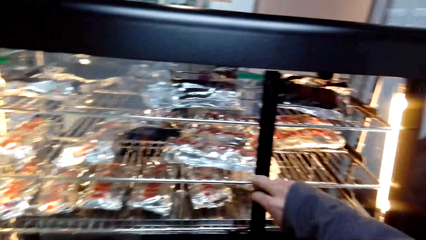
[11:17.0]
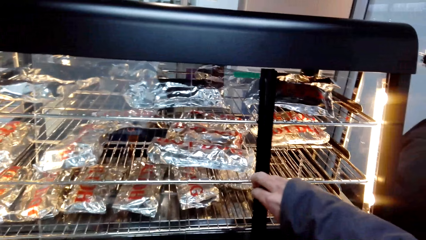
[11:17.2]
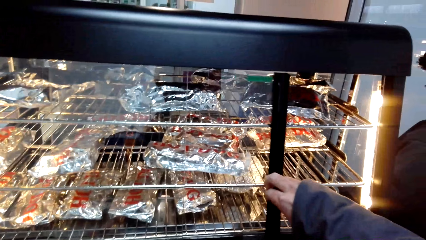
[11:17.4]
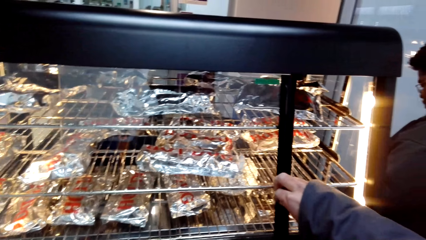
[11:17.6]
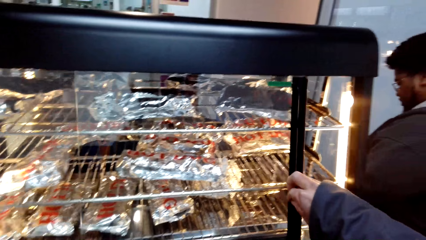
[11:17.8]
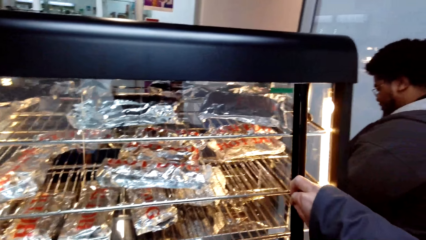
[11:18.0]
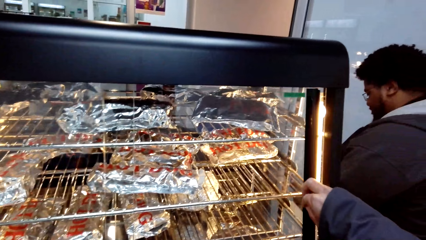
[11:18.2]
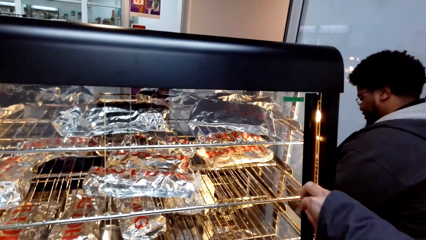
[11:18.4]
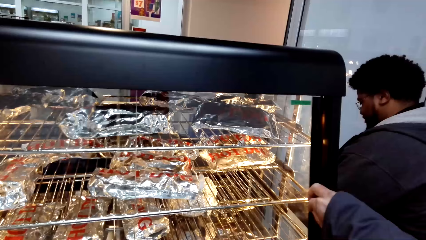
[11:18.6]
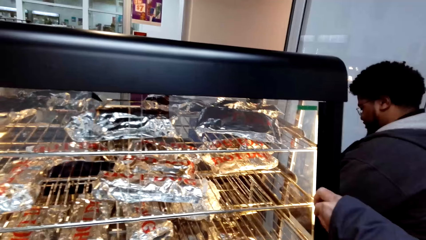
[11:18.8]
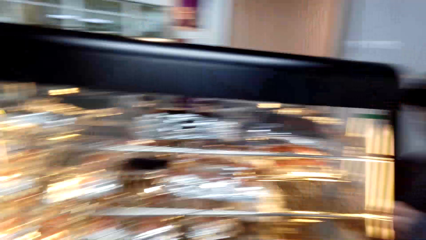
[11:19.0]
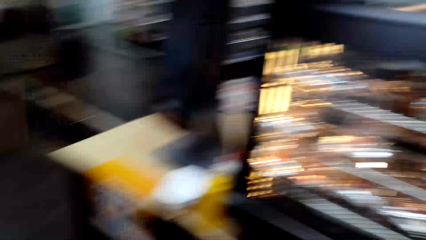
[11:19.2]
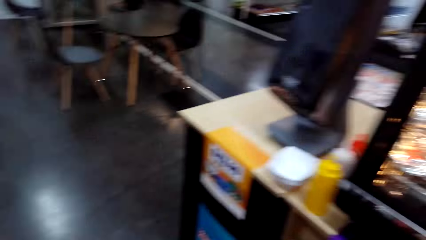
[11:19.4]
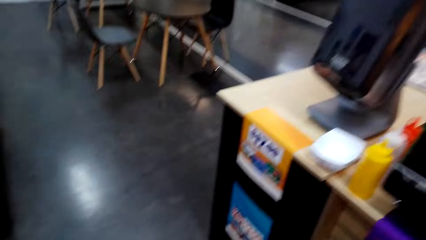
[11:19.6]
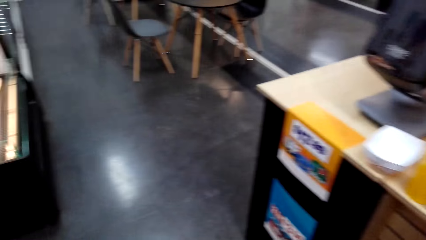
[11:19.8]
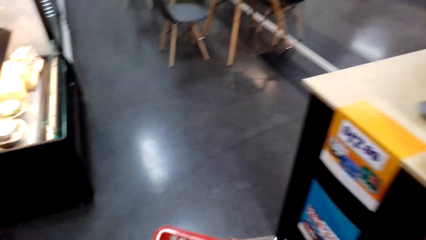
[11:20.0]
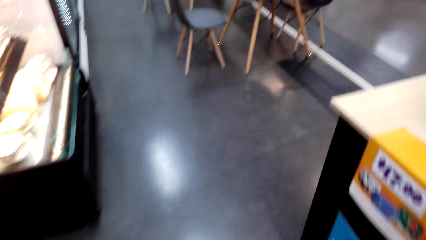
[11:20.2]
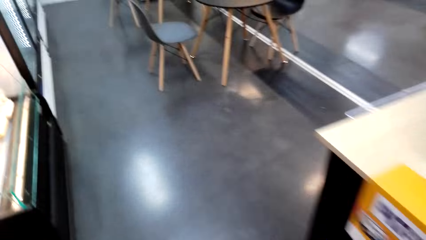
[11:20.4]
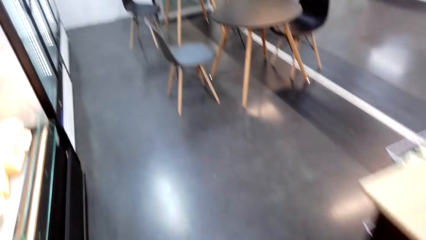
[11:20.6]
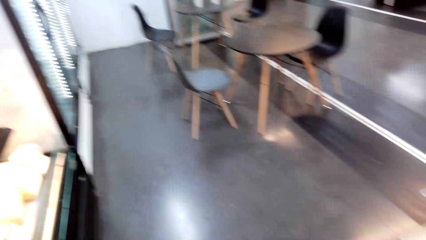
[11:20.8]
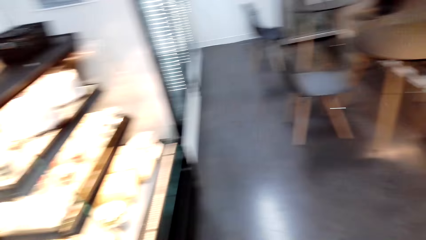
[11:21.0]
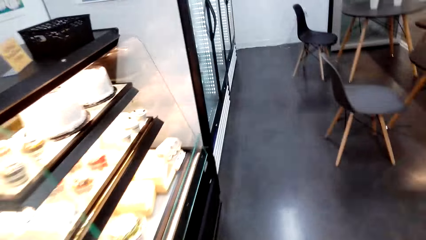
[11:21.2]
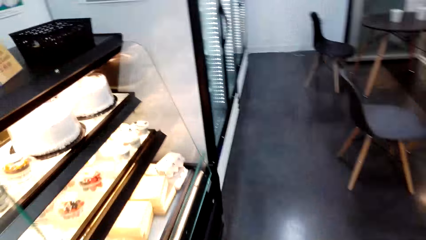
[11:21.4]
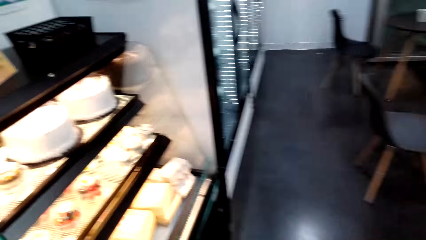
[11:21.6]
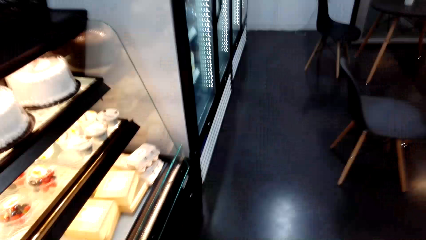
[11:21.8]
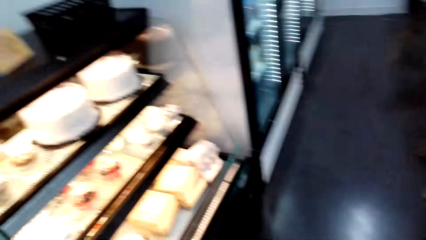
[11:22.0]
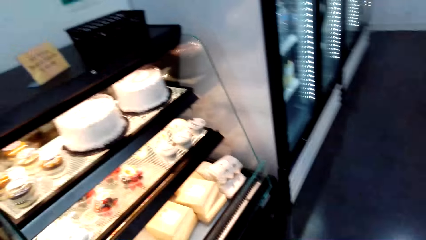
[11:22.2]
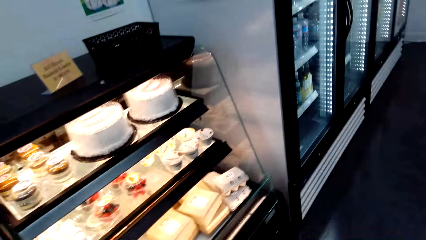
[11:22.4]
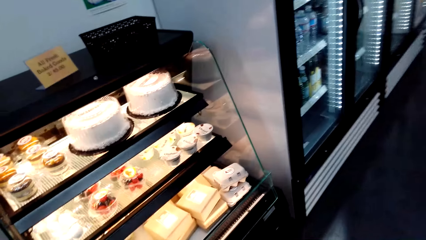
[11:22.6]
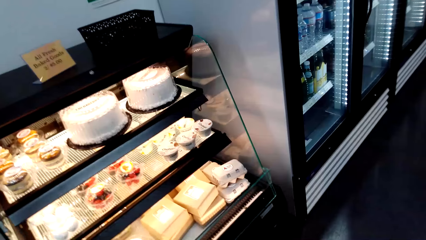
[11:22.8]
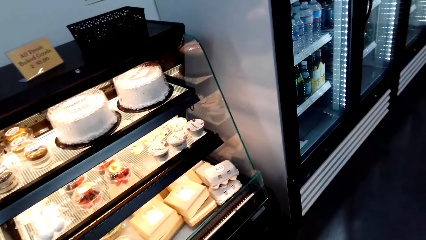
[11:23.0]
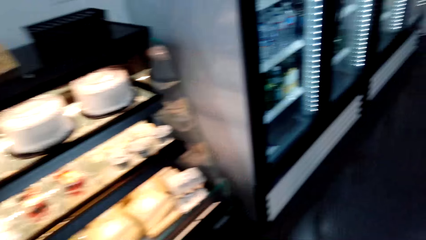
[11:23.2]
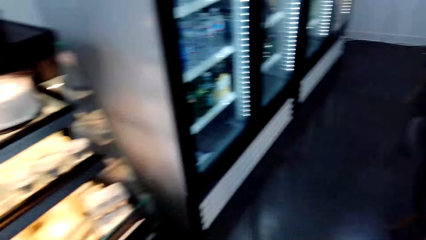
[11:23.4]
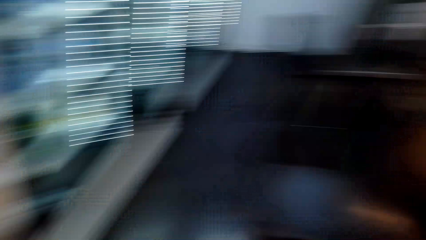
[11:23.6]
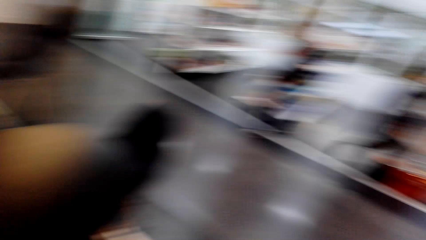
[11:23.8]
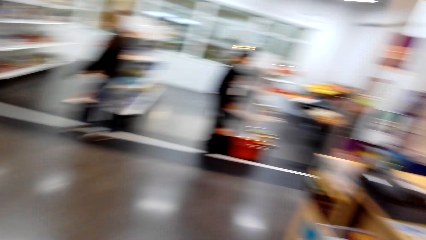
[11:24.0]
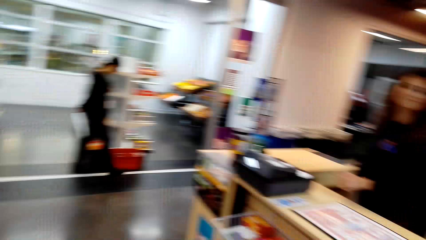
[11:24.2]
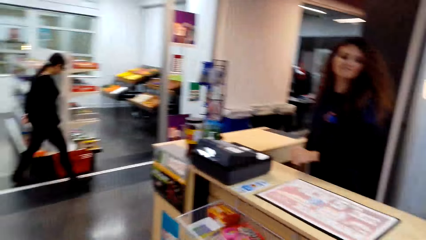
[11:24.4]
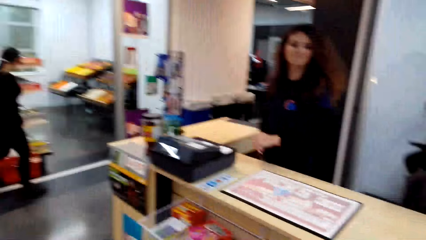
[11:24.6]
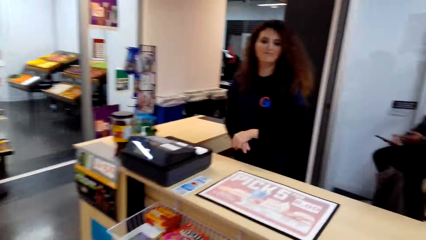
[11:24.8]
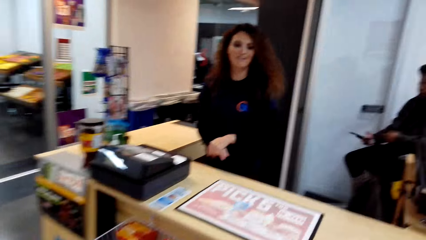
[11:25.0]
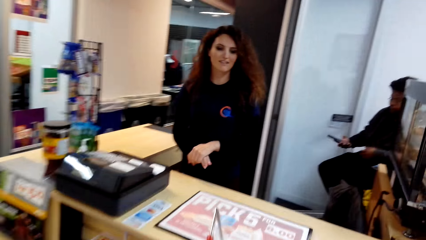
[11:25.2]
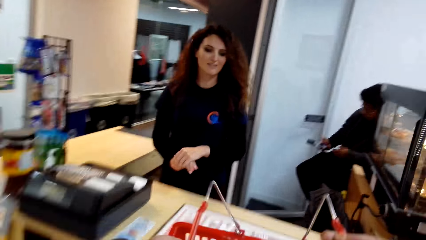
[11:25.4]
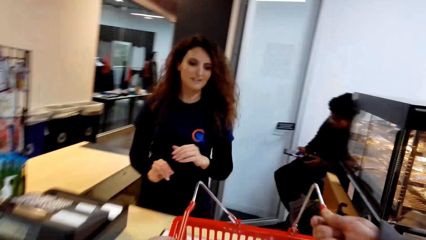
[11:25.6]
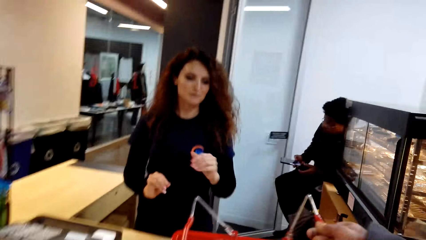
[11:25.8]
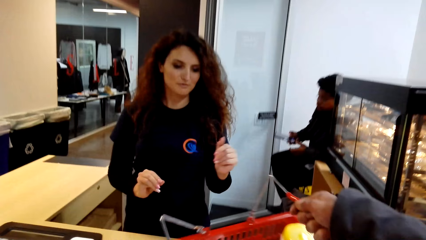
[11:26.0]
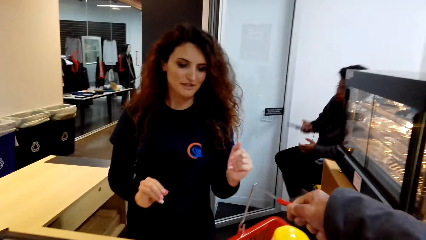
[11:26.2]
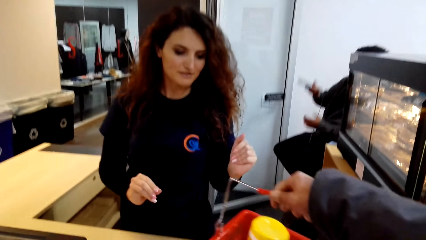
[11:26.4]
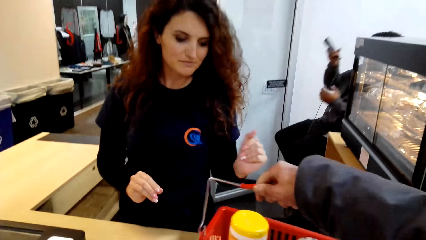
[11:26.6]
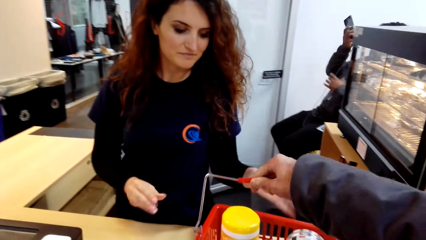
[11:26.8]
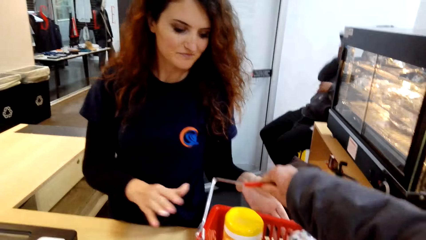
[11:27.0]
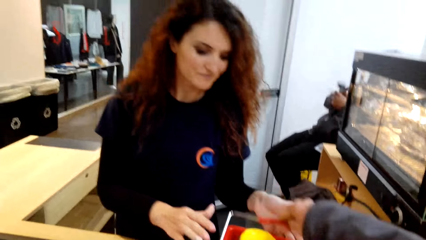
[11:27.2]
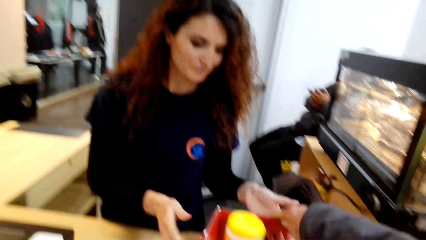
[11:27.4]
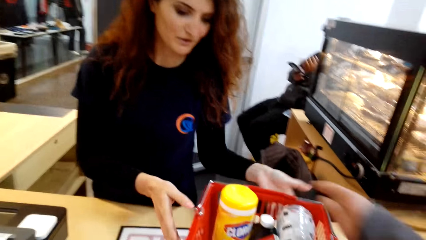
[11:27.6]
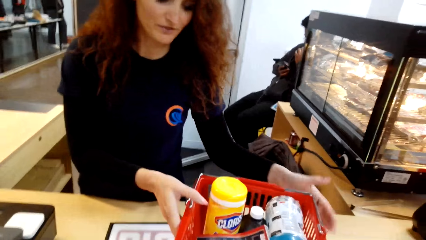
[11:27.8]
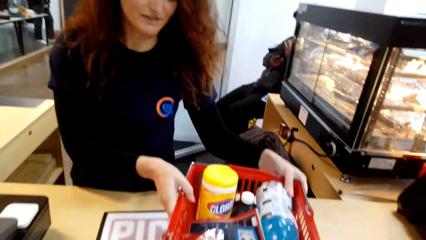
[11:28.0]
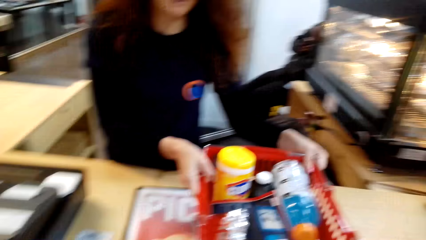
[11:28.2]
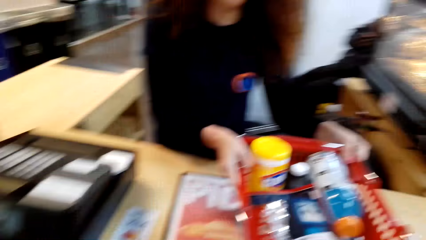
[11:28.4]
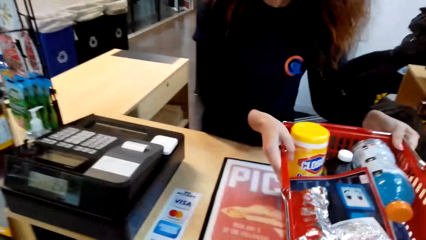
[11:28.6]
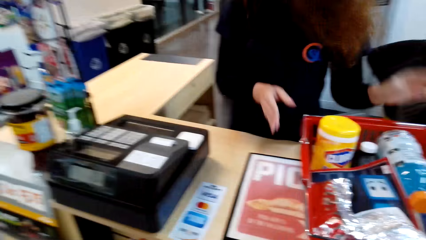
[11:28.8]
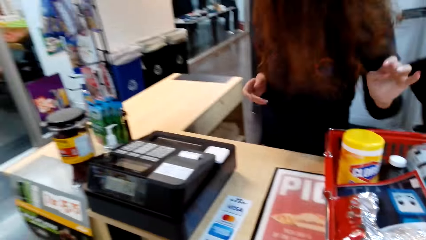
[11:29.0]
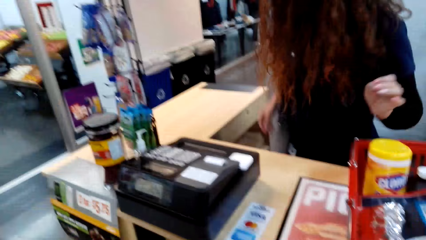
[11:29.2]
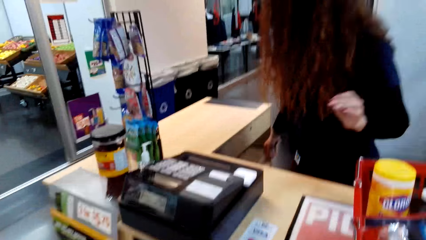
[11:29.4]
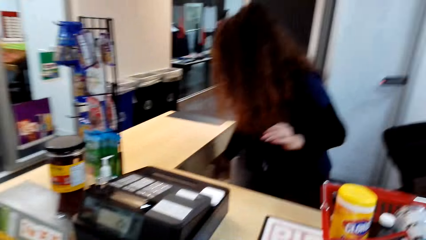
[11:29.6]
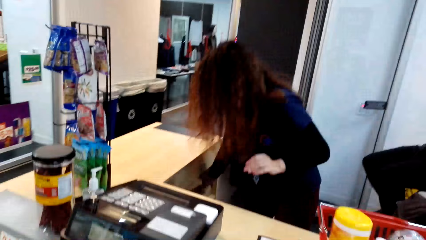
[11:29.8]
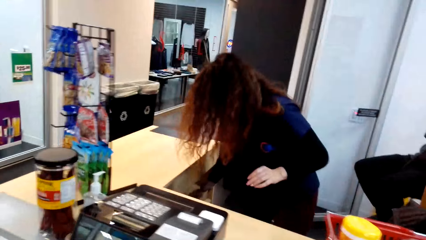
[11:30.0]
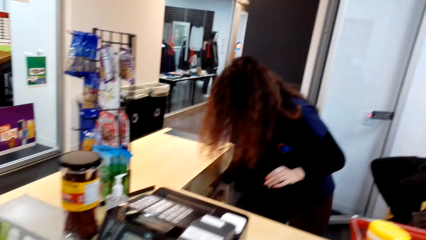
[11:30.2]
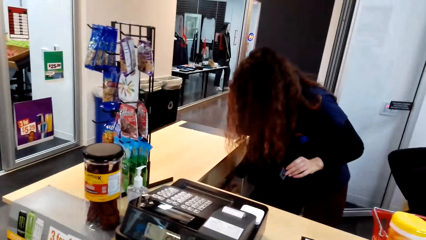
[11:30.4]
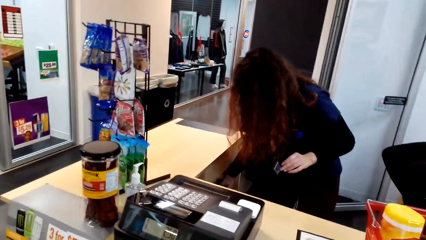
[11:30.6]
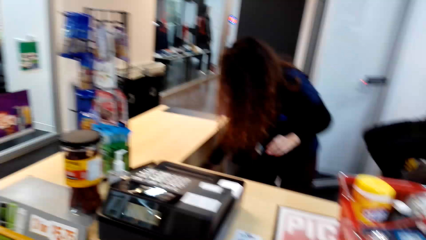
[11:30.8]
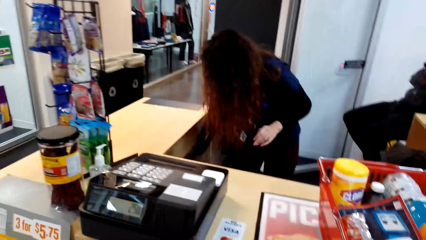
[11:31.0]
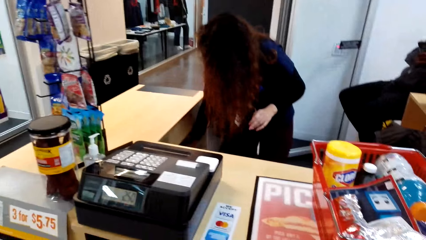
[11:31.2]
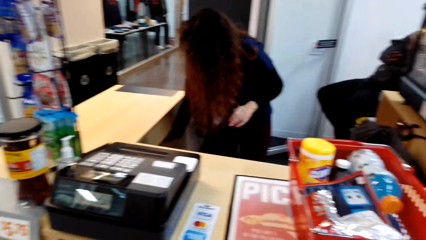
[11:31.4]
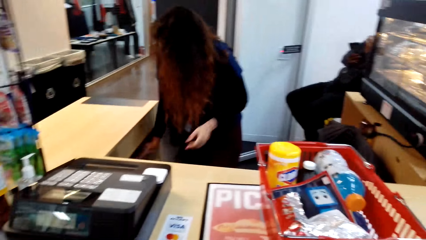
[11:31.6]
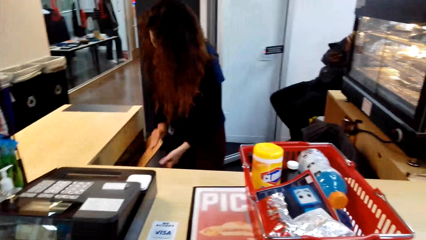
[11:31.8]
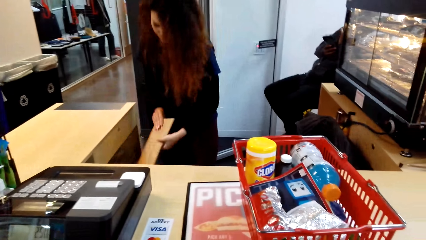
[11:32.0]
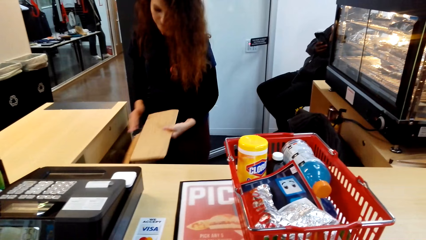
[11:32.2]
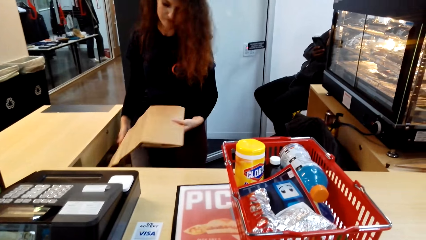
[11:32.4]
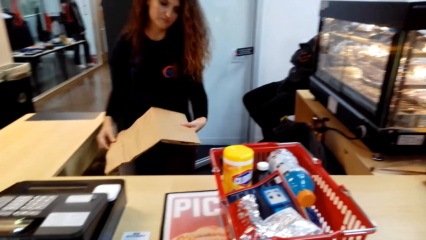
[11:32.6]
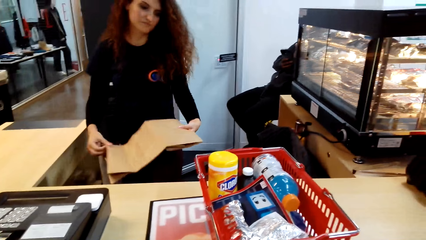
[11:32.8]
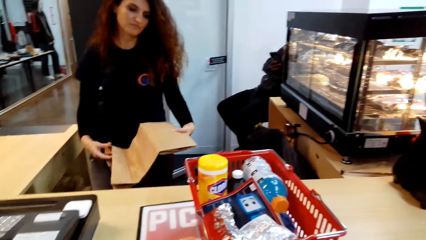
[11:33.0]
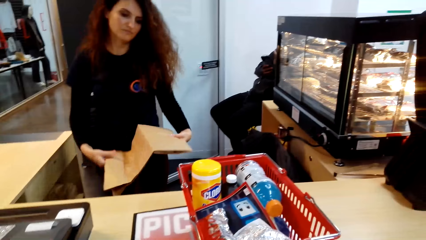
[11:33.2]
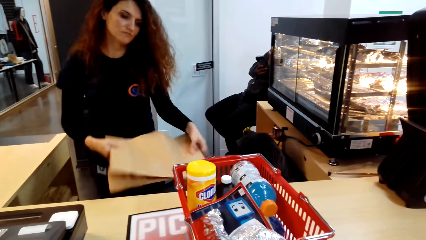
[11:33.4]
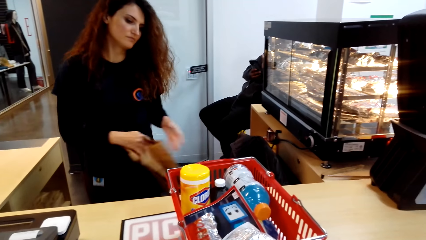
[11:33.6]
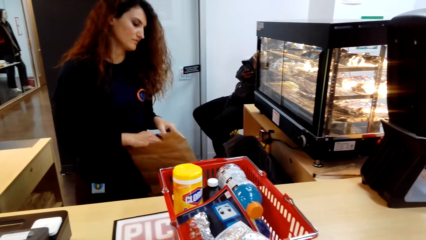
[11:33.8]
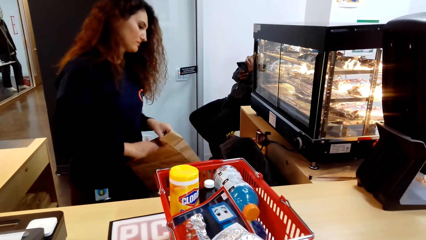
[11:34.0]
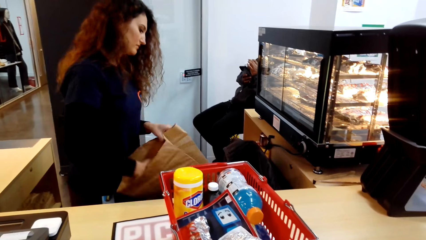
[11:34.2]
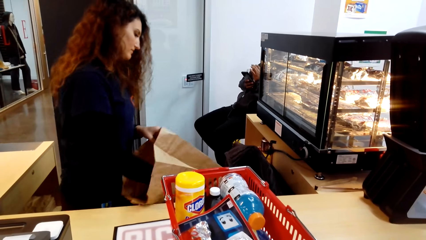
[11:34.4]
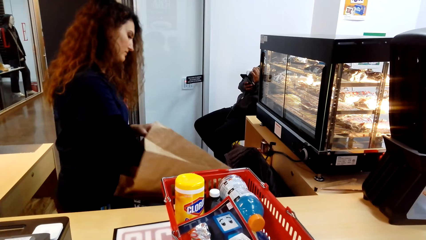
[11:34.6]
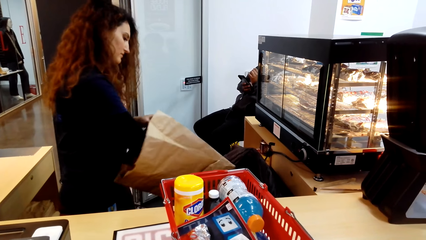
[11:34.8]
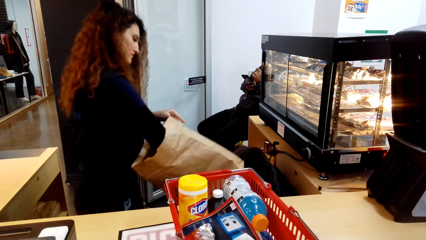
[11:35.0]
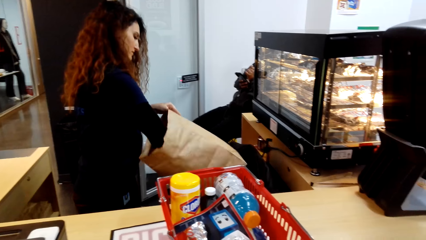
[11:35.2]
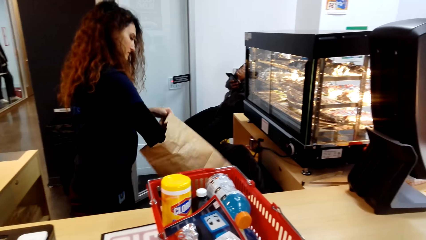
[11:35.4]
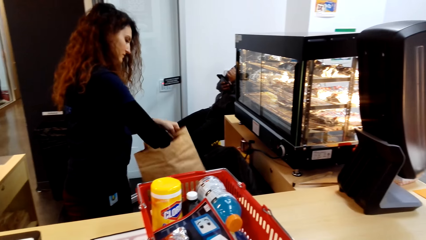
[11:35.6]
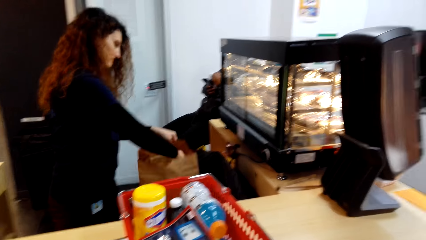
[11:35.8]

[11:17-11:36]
The camera wearer slides the glass door. They turn to the side. They walk around. They turn around. They put a shopping trolley on a counter top. A man holds the shopping trolley. The camera wearer turns to the side. The man bends down, takes a bag, holds the package bag, and opens a package.
